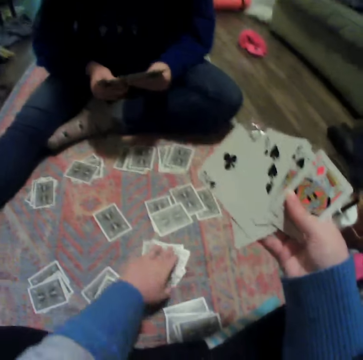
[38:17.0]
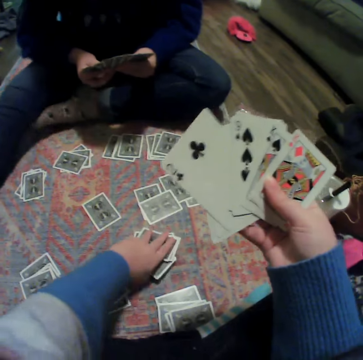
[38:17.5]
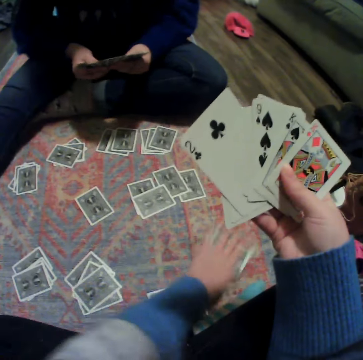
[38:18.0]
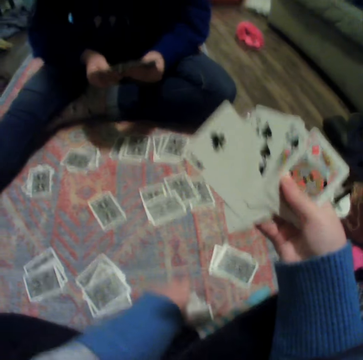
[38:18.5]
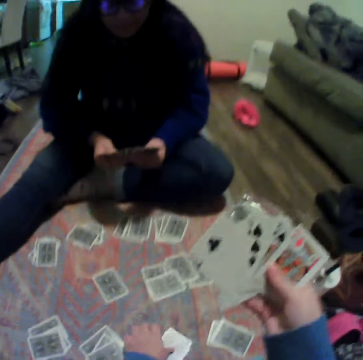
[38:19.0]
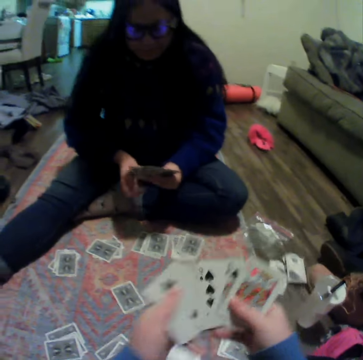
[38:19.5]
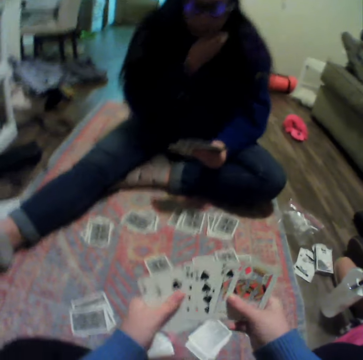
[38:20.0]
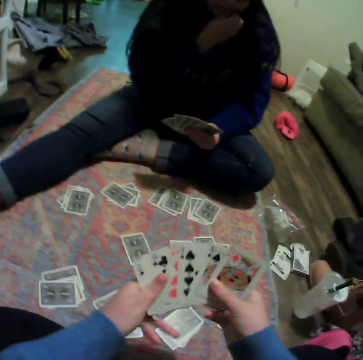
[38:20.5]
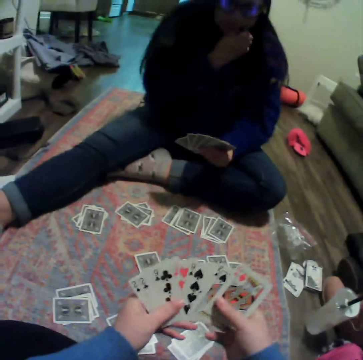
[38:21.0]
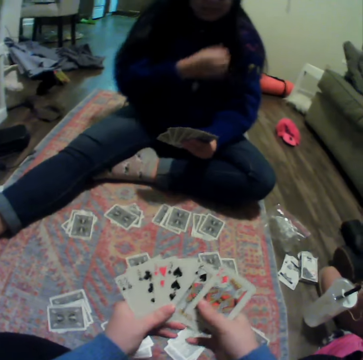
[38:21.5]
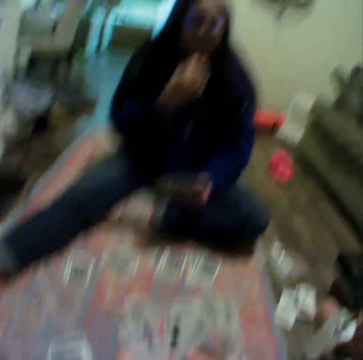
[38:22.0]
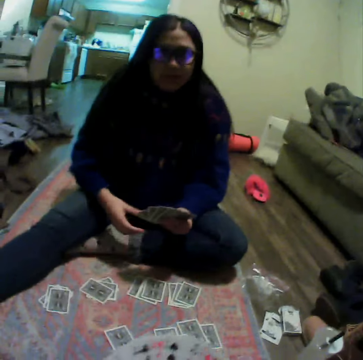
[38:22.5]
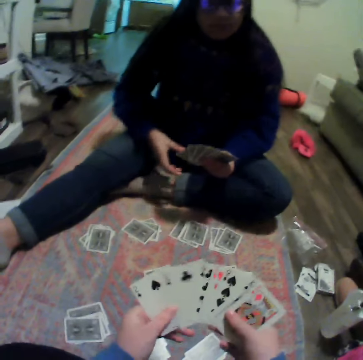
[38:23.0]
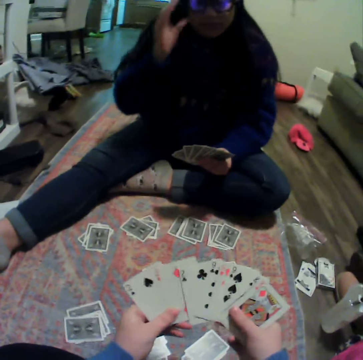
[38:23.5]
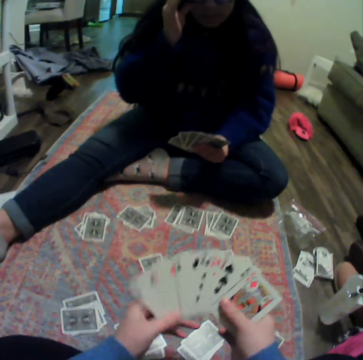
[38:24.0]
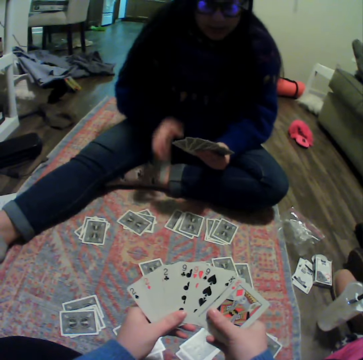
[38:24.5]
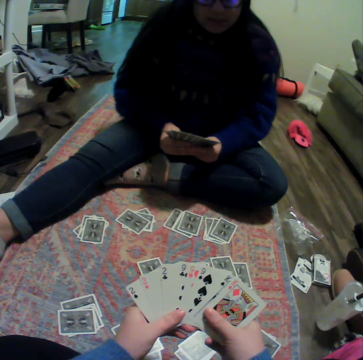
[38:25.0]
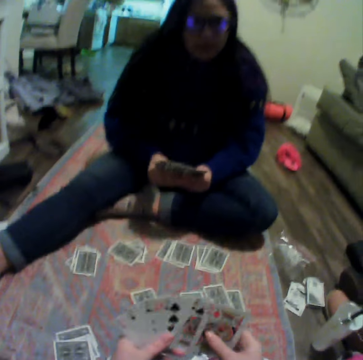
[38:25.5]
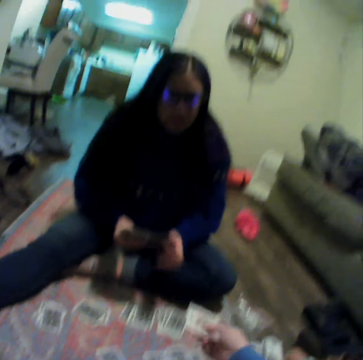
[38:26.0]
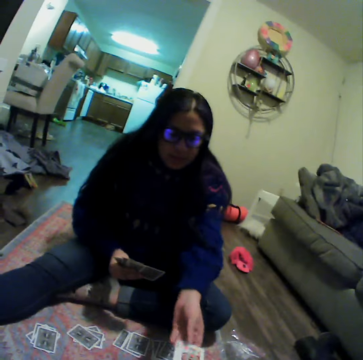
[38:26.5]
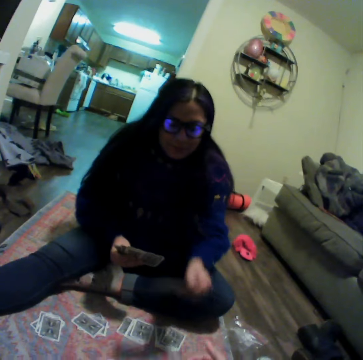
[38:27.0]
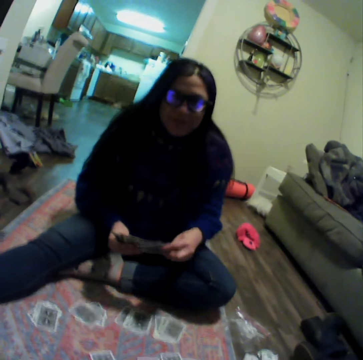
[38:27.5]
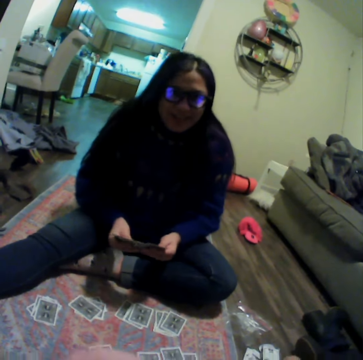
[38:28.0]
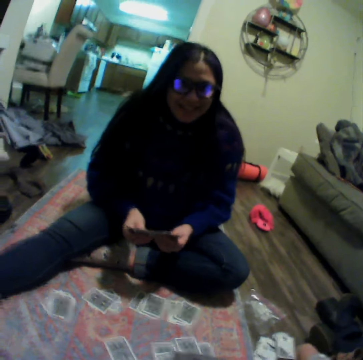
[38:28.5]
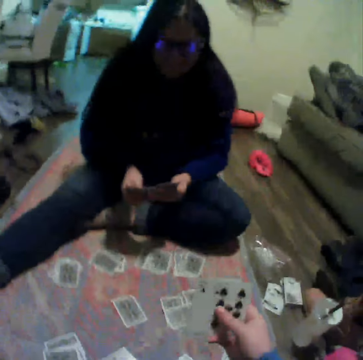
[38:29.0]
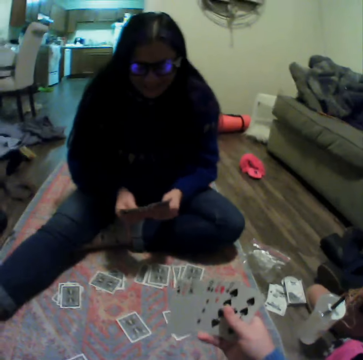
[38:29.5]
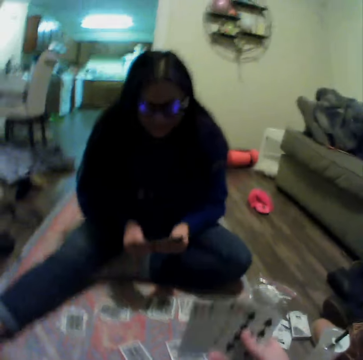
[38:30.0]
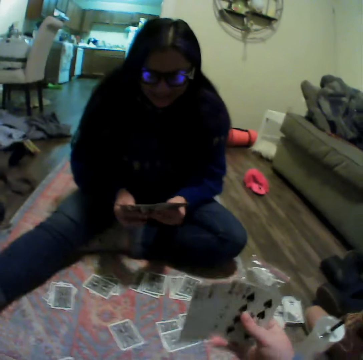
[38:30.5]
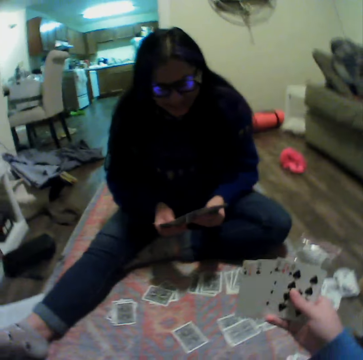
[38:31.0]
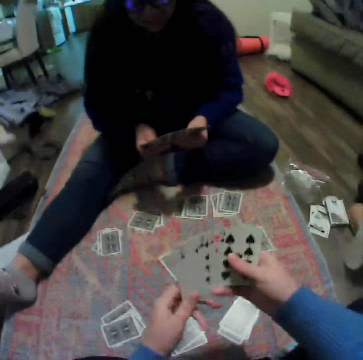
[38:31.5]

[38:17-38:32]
The camera wearer puts the cards on the floor. They move the cards. A lady touches on the chin. The camera wearer spreads the cards. The lady adjusts her glasses. The camera wearer hands over some cards to the lady. The lady picks the card from the camera wearer. The lady talks to the camera wearer.

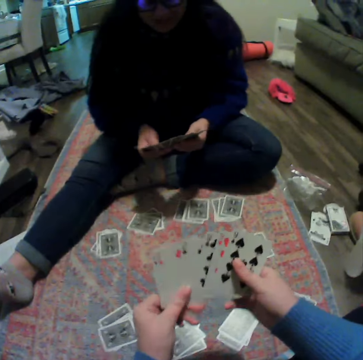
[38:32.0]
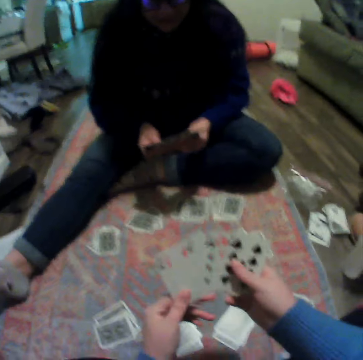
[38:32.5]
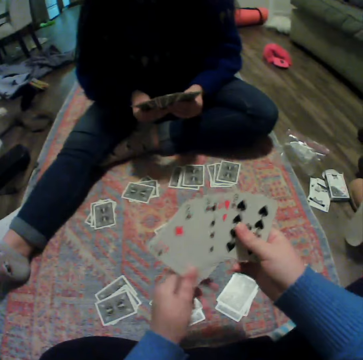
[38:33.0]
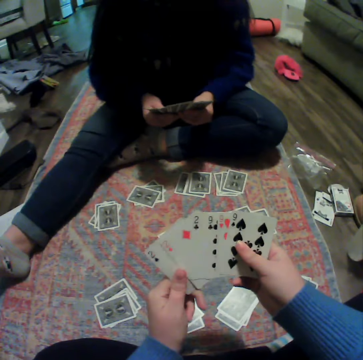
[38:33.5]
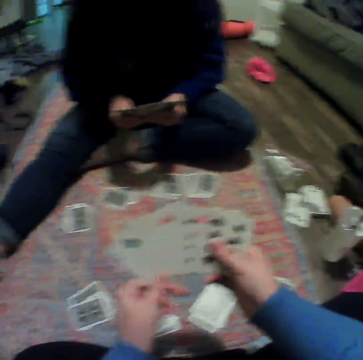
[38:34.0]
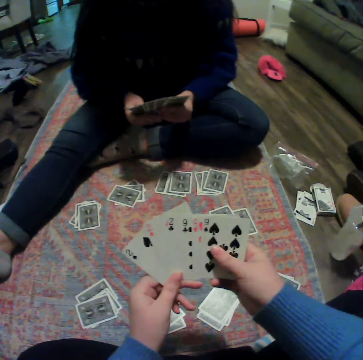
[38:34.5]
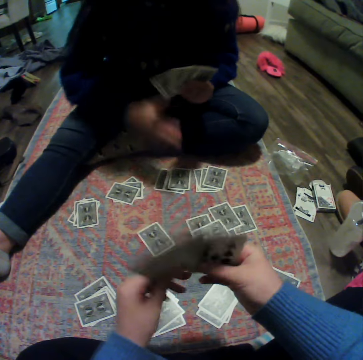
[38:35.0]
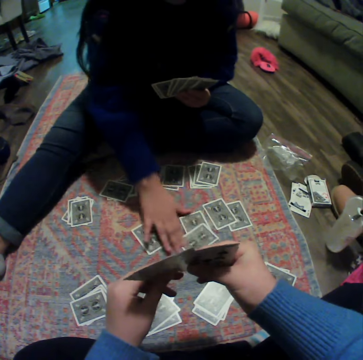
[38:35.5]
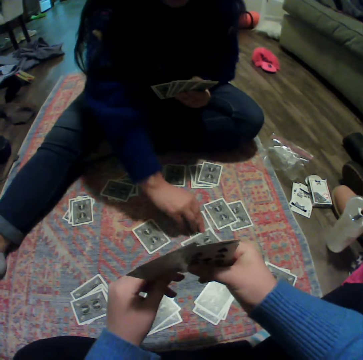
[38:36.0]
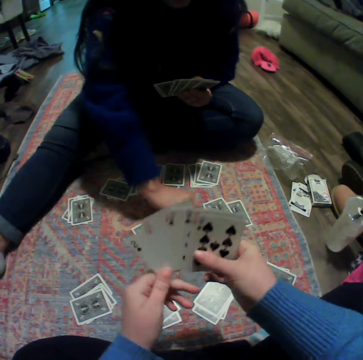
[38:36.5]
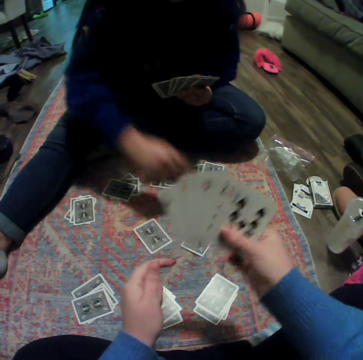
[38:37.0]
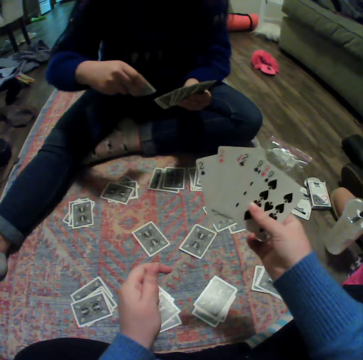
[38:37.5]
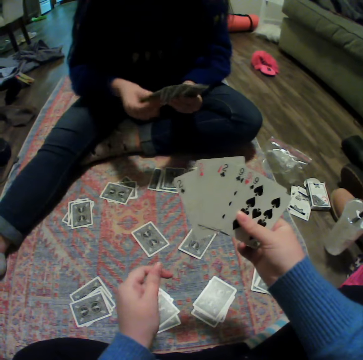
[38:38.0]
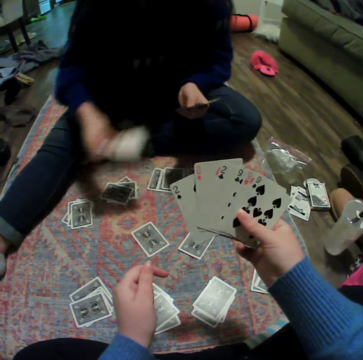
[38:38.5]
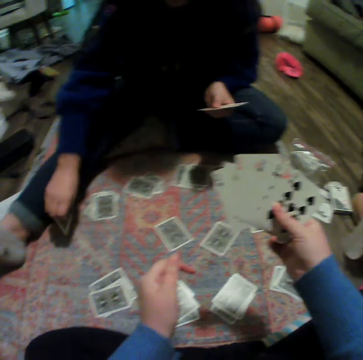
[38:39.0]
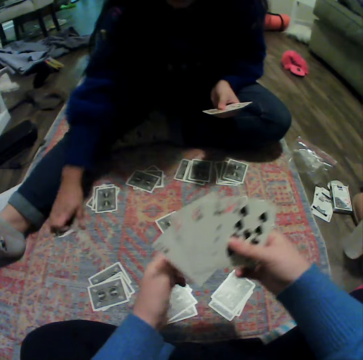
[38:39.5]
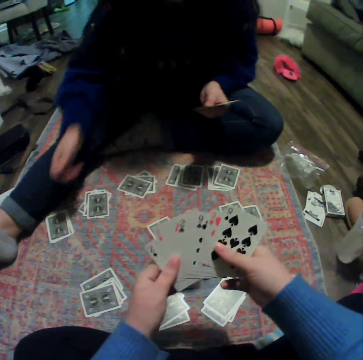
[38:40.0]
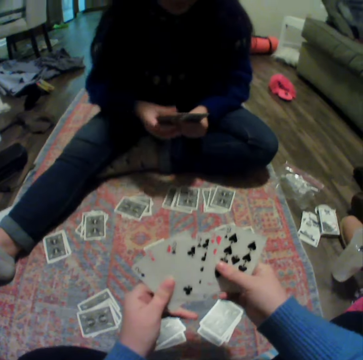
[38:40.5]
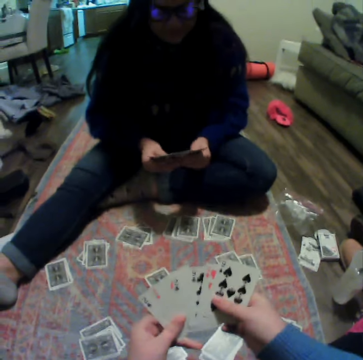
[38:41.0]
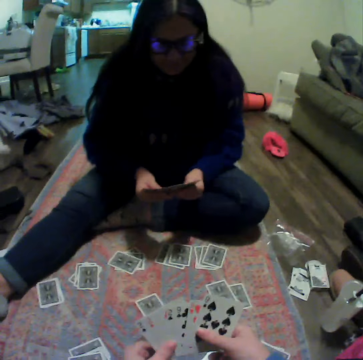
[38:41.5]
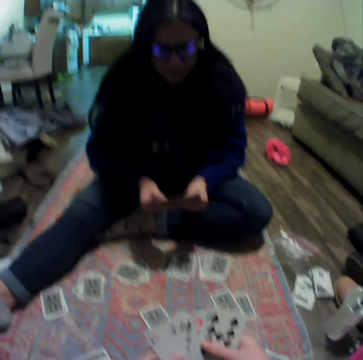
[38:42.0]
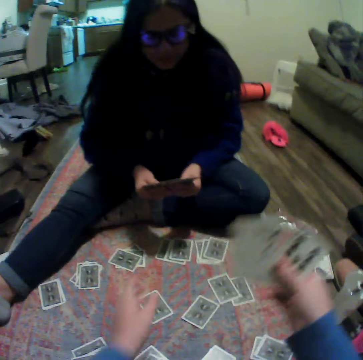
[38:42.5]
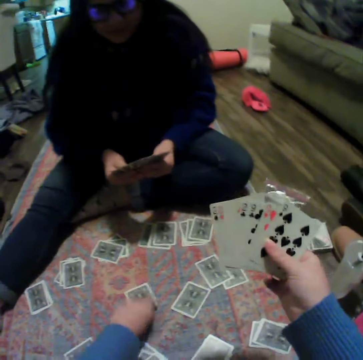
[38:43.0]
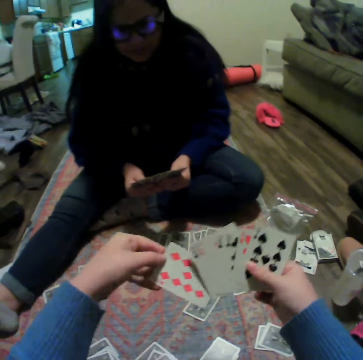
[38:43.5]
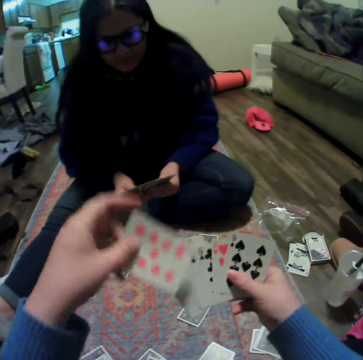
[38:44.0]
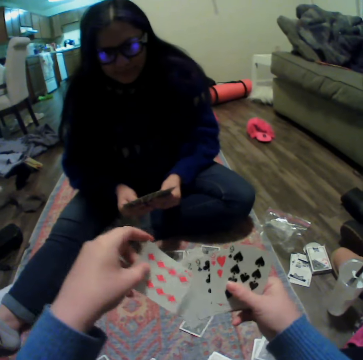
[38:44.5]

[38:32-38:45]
The camera wearer talks to a lady. They spread cards. The lady spreads cards. The lady picks a card on the carpet and moves the card. The camera wearer moves their hands. The lady puts the card on other cards. The lady places some cards on the carpet. The lady spreads cards. The camera wearer picks a card on the carpet.

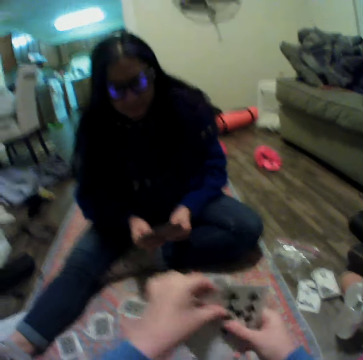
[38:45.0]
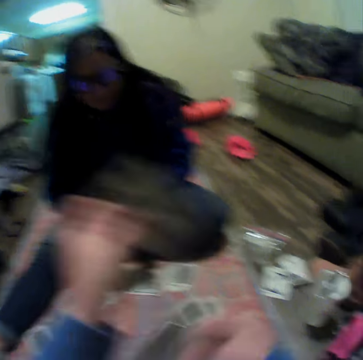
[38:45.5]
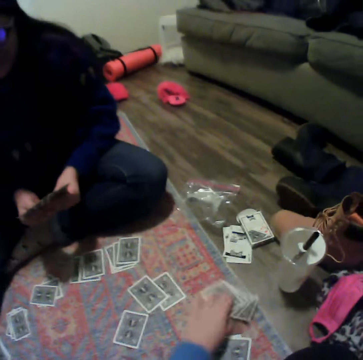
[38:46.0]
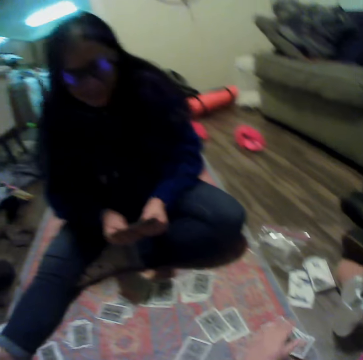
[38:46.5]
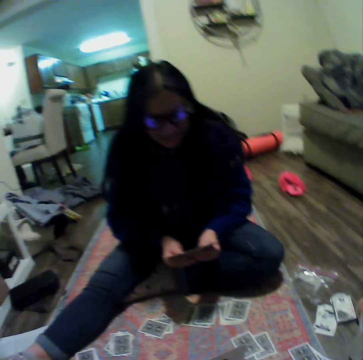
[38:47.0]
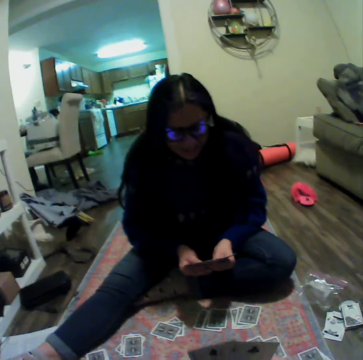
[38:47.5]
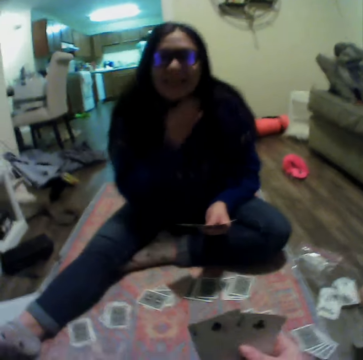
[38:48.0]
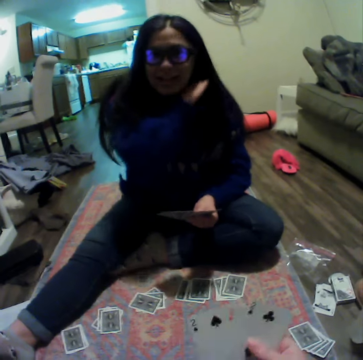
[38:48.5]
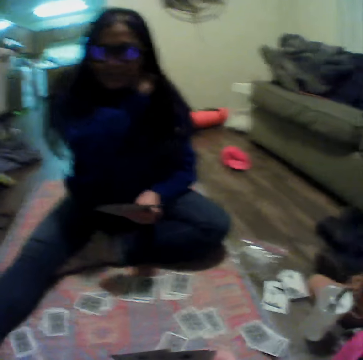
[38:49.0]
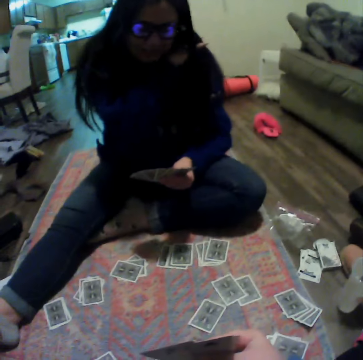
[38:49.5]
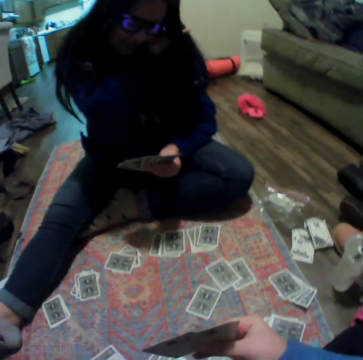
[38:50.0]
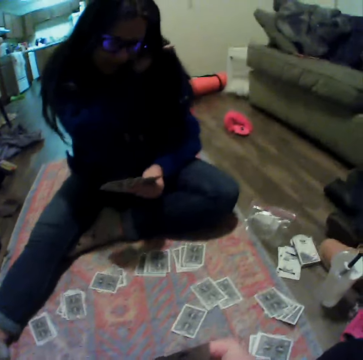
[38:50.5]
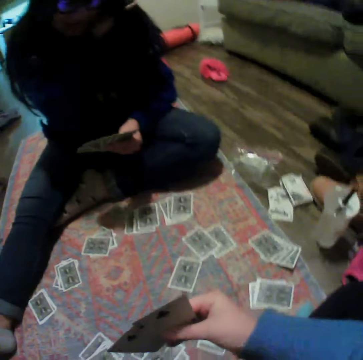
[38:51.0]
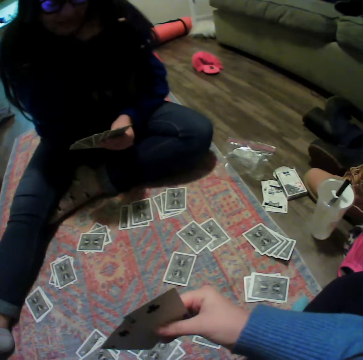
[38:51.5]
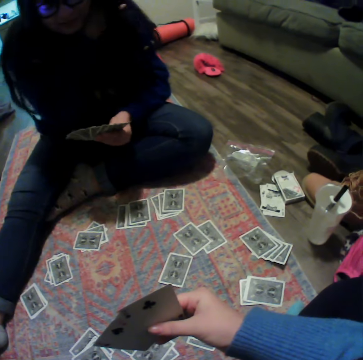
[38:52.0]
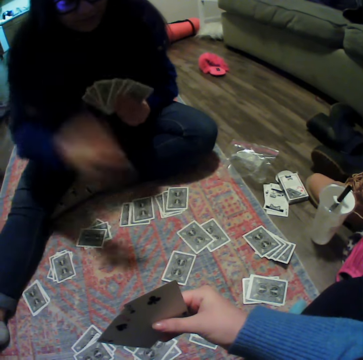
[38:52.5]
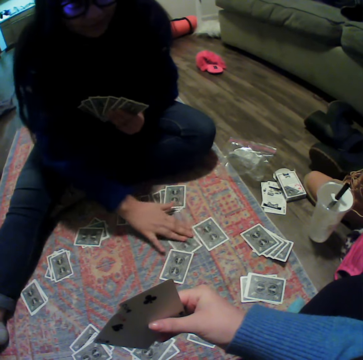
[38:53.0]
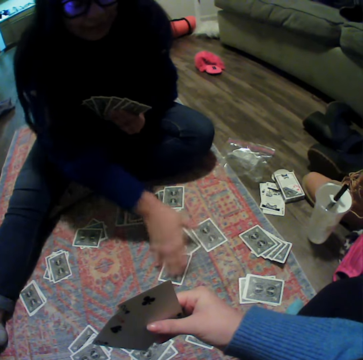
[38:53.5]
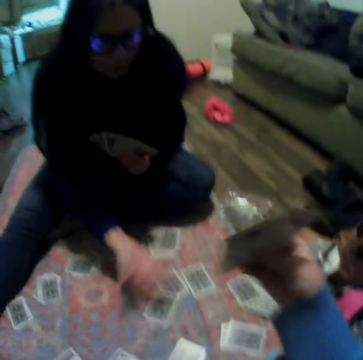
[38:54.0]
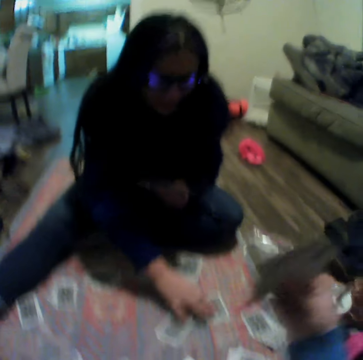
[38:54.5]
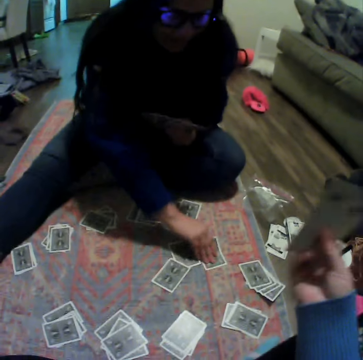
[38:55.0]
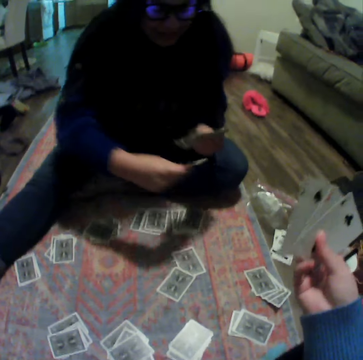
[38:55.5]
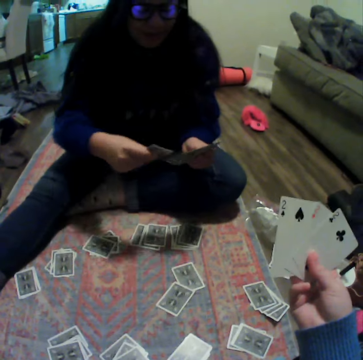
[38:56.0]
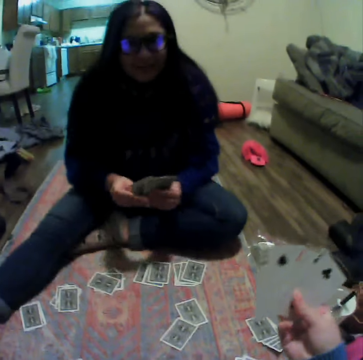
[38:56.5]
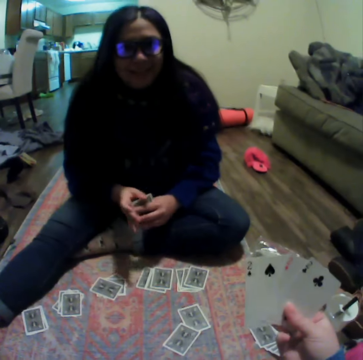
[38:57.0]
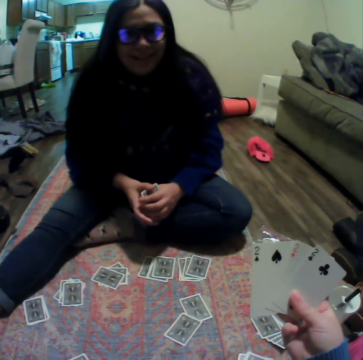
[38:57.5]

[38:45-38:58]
The camera wearer puts the card between other cards. A lady talks to the camera wearer. The camera wearer places some cards on the carpet. The lady scratches on the back. The lady touches on the cards. The lady moves her hand. The lady picks a card on the carpet. The lady gathers the cards.
